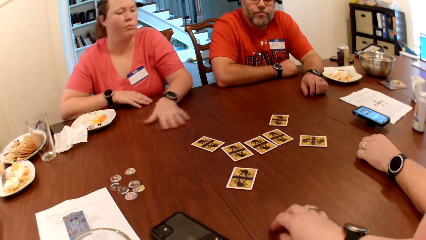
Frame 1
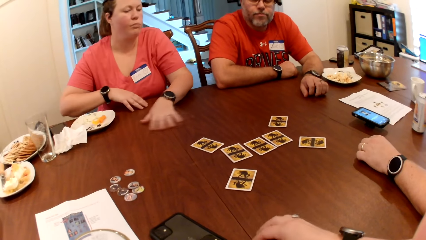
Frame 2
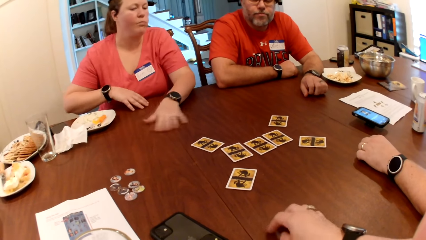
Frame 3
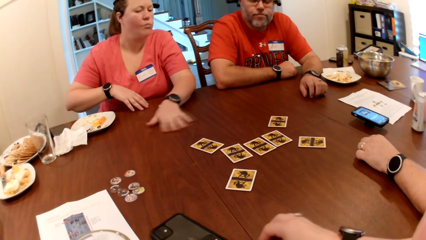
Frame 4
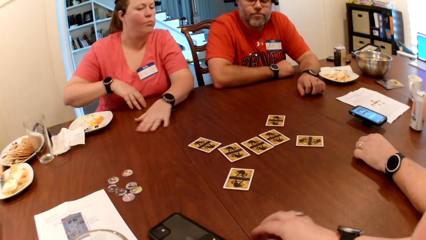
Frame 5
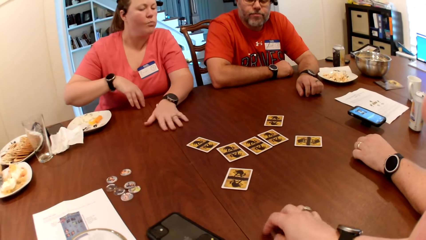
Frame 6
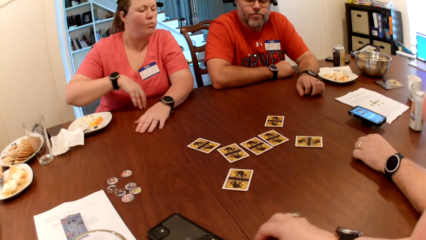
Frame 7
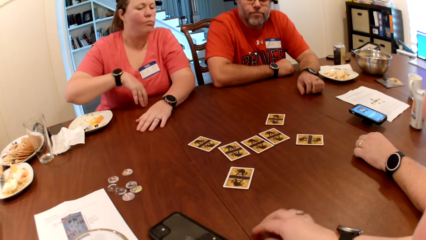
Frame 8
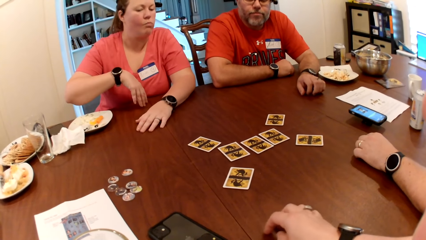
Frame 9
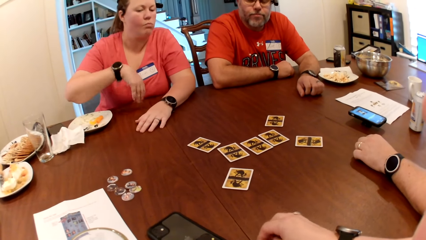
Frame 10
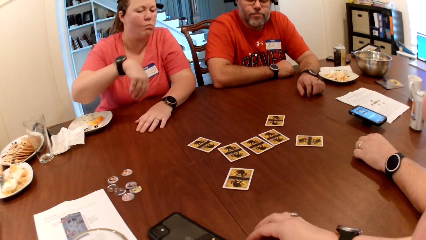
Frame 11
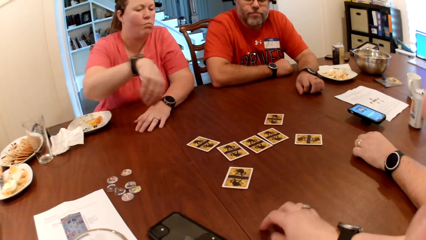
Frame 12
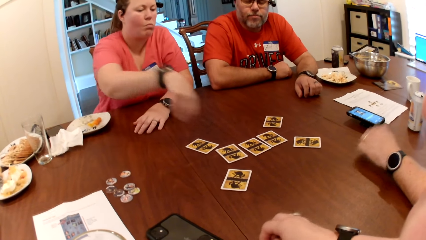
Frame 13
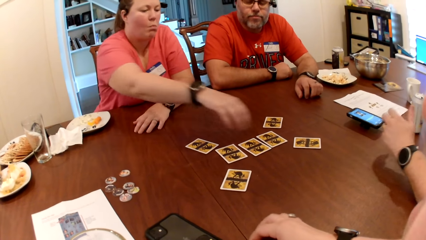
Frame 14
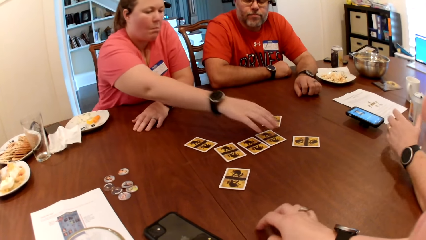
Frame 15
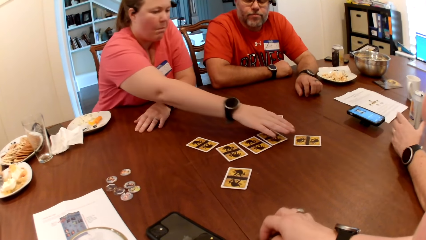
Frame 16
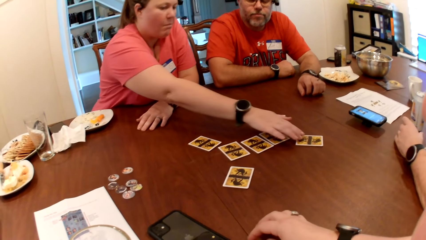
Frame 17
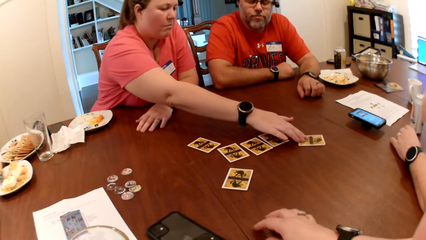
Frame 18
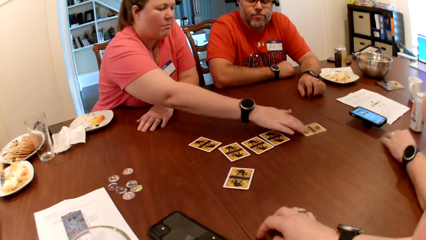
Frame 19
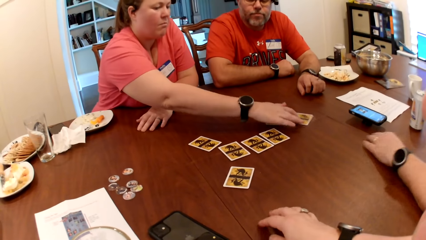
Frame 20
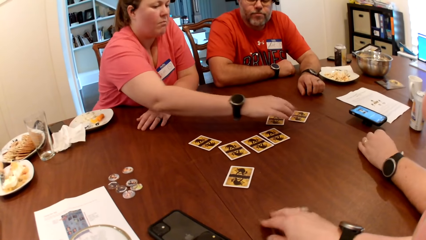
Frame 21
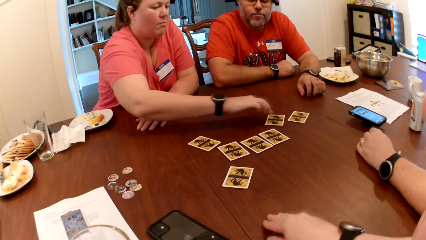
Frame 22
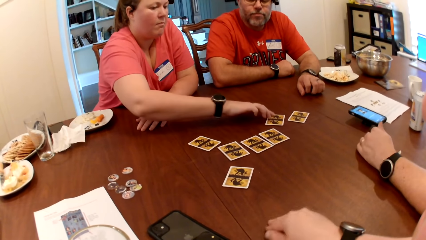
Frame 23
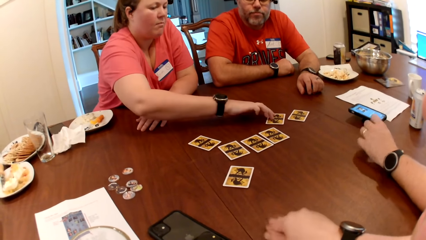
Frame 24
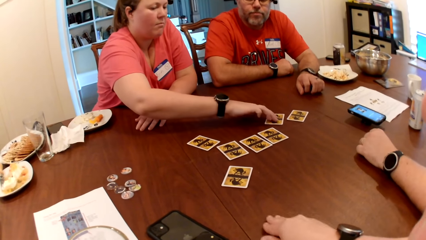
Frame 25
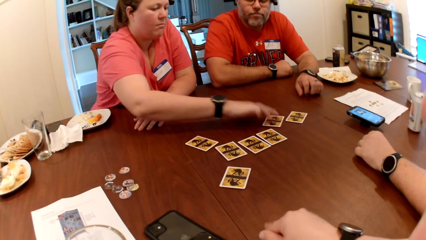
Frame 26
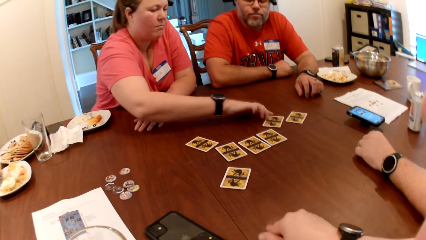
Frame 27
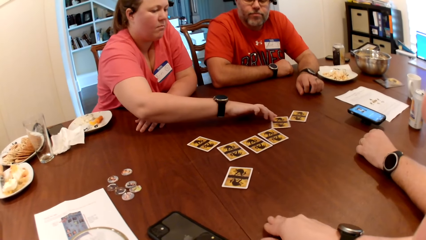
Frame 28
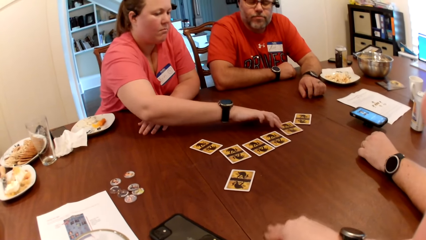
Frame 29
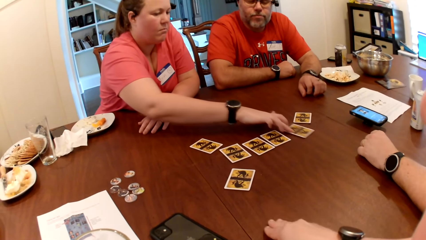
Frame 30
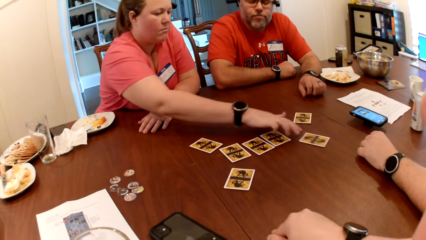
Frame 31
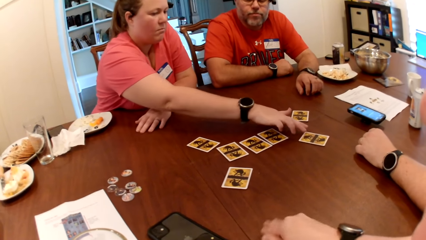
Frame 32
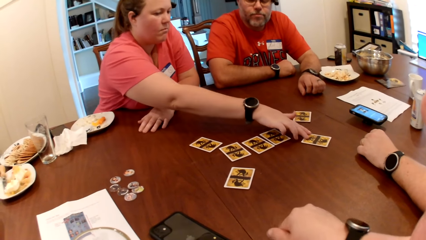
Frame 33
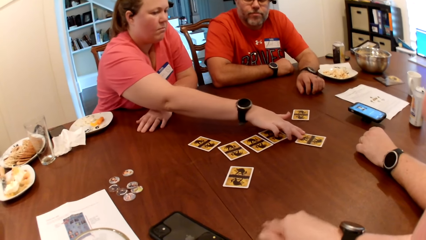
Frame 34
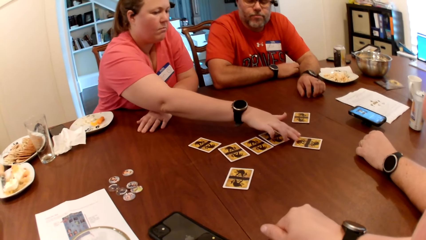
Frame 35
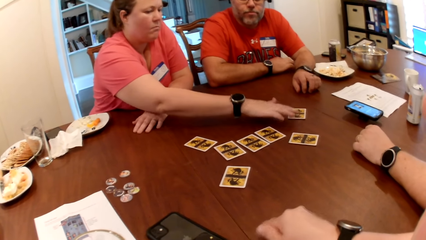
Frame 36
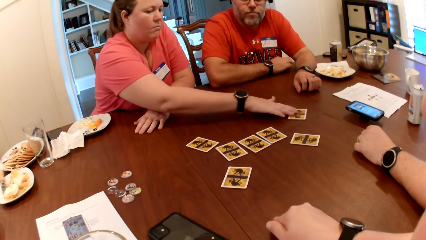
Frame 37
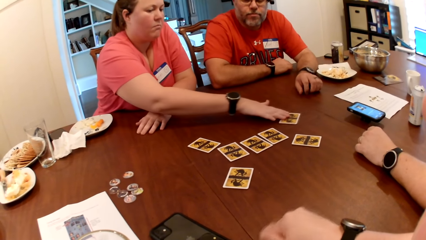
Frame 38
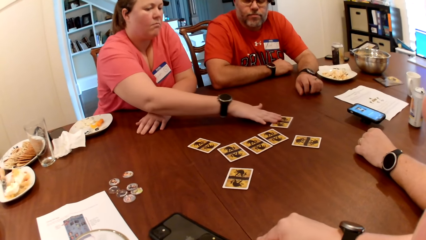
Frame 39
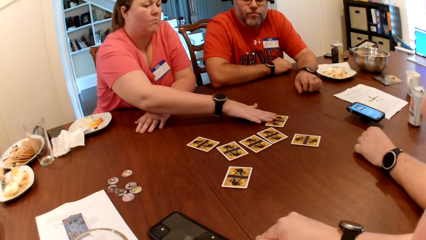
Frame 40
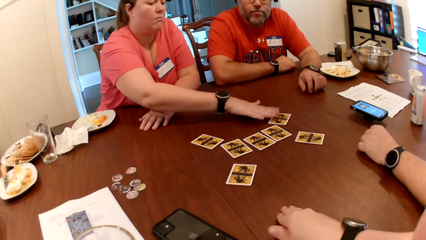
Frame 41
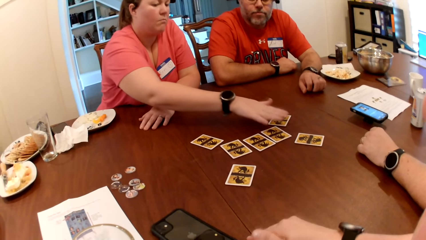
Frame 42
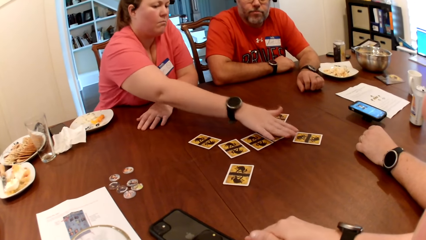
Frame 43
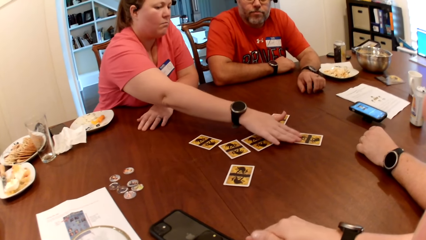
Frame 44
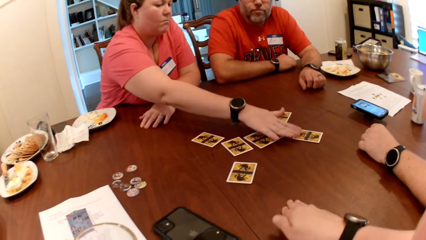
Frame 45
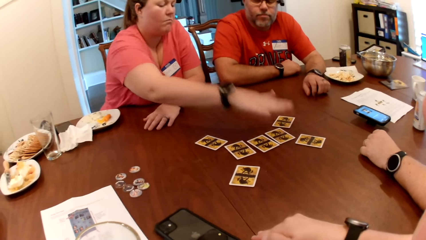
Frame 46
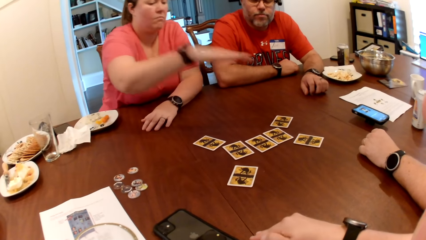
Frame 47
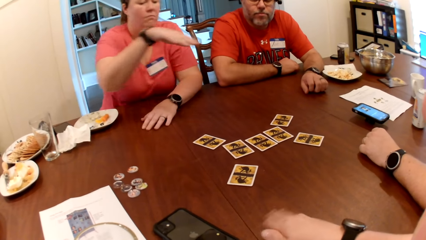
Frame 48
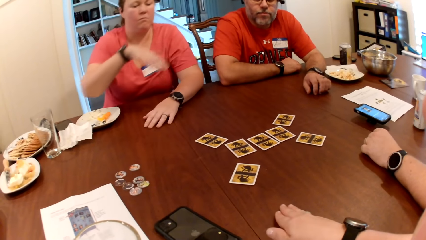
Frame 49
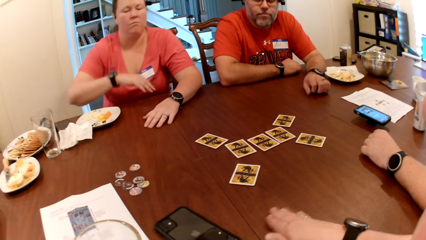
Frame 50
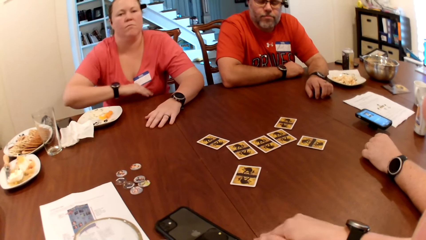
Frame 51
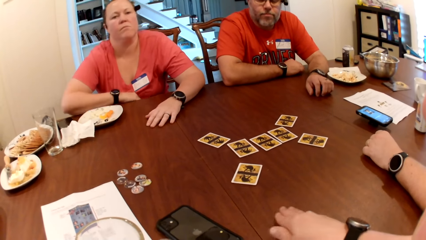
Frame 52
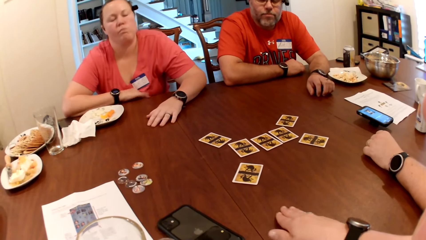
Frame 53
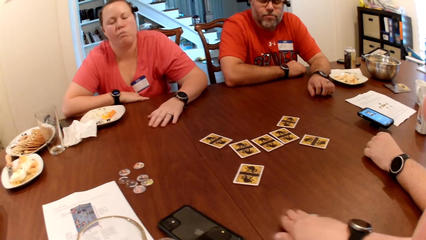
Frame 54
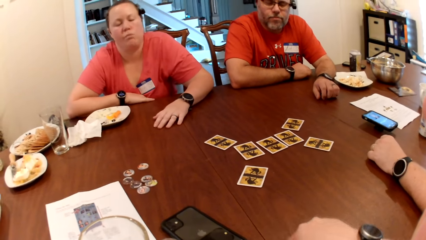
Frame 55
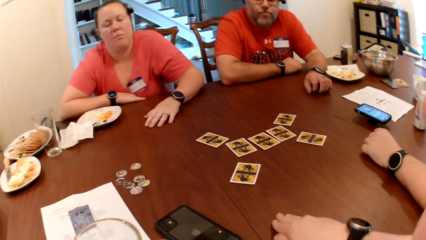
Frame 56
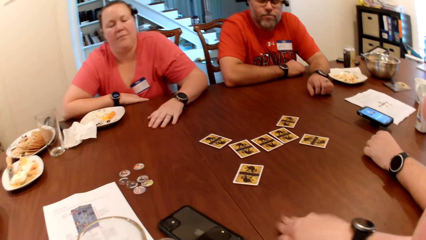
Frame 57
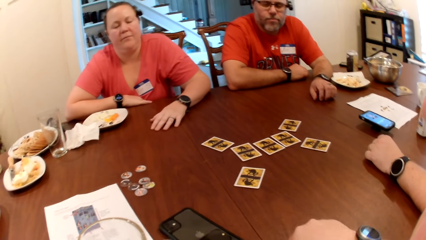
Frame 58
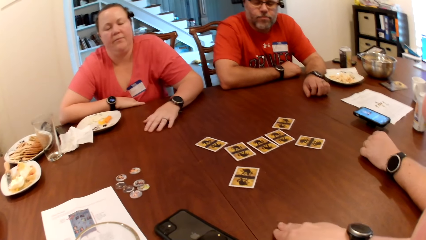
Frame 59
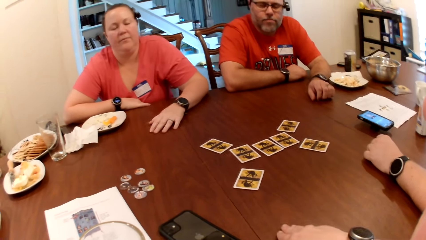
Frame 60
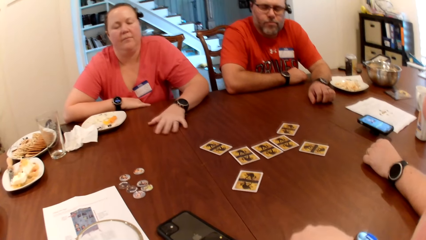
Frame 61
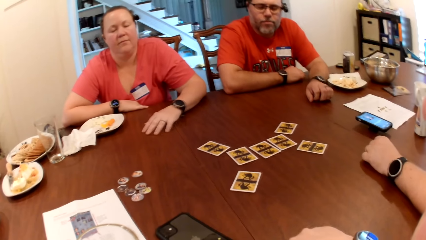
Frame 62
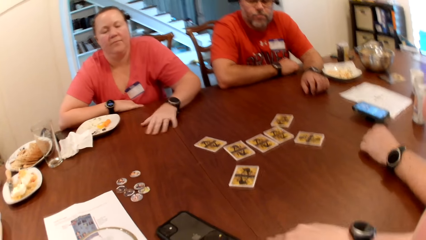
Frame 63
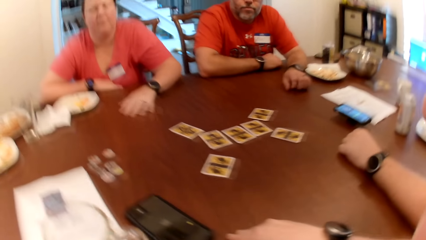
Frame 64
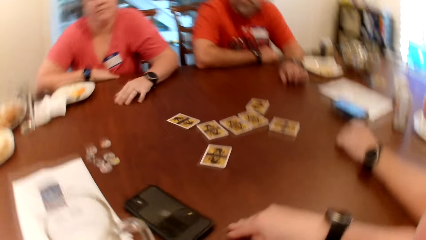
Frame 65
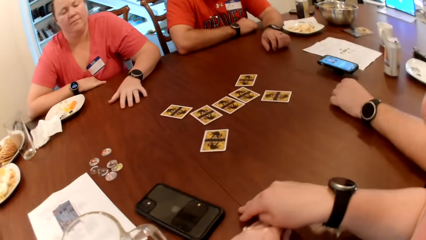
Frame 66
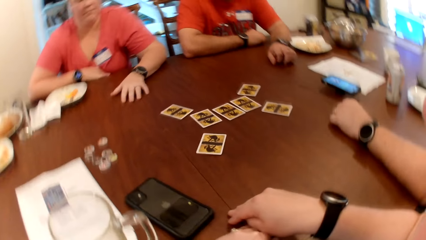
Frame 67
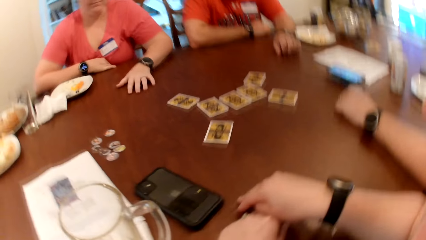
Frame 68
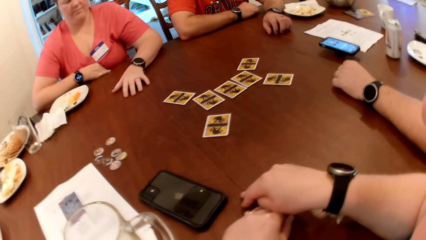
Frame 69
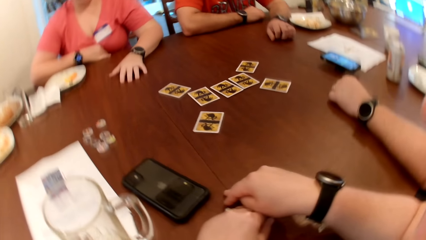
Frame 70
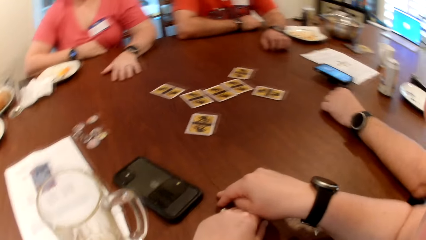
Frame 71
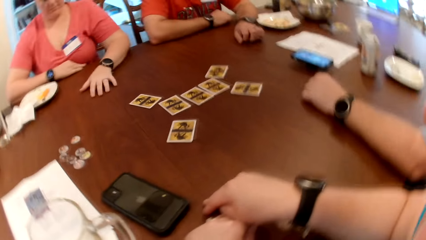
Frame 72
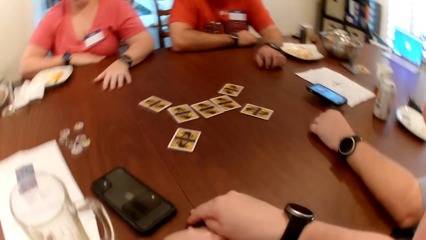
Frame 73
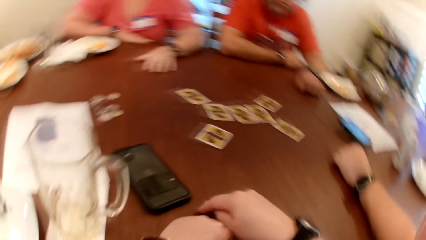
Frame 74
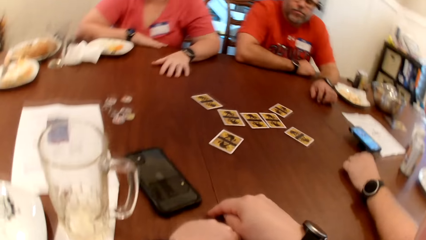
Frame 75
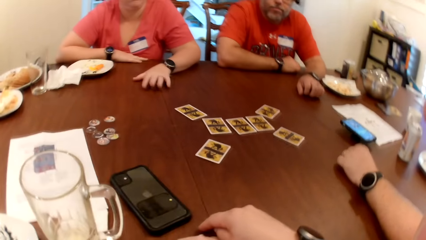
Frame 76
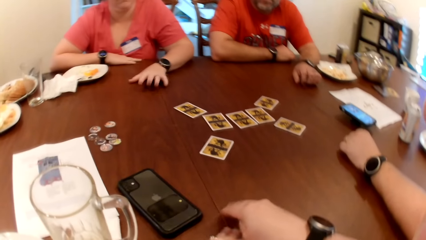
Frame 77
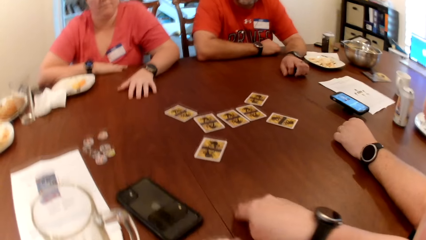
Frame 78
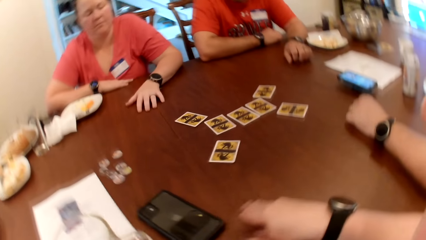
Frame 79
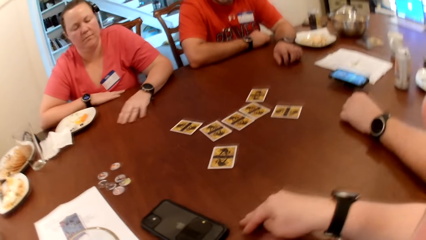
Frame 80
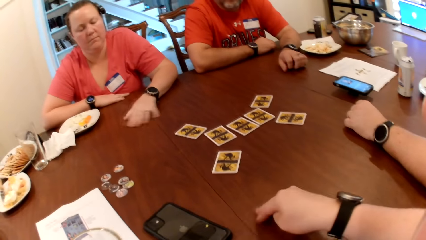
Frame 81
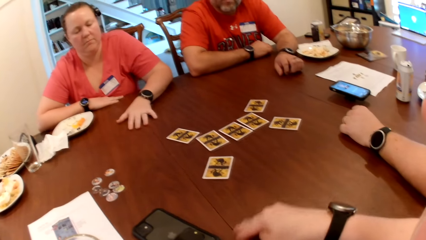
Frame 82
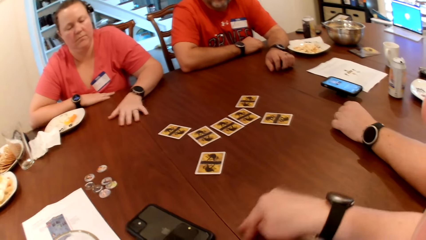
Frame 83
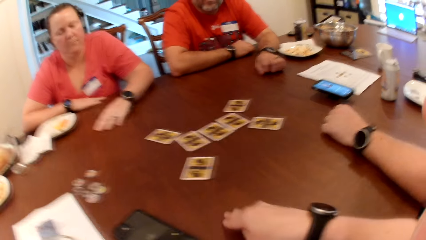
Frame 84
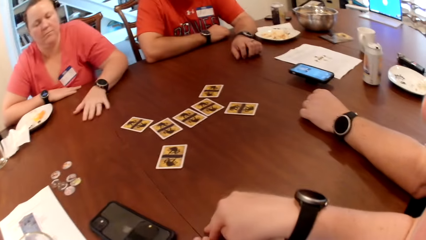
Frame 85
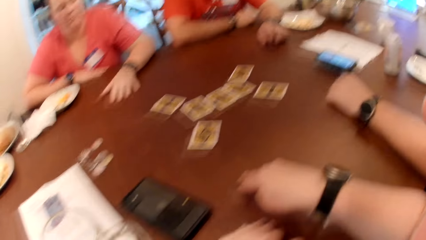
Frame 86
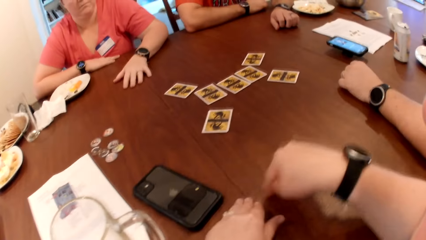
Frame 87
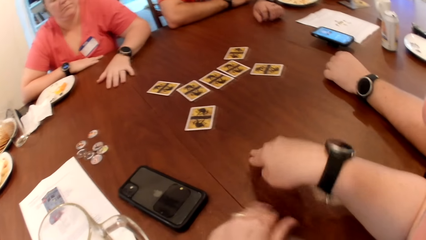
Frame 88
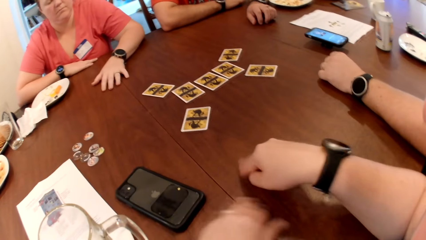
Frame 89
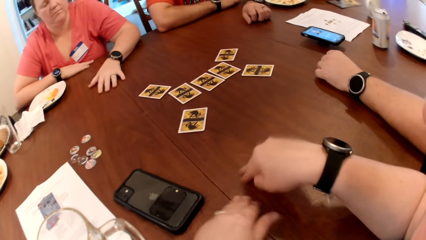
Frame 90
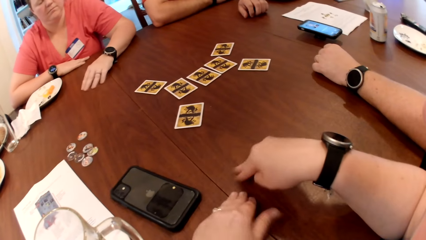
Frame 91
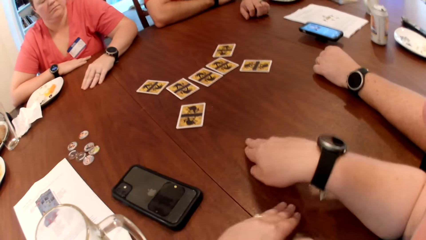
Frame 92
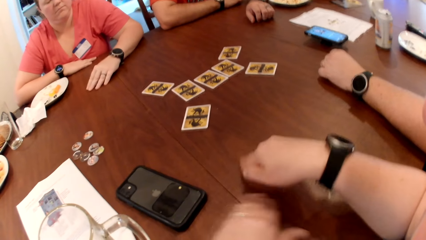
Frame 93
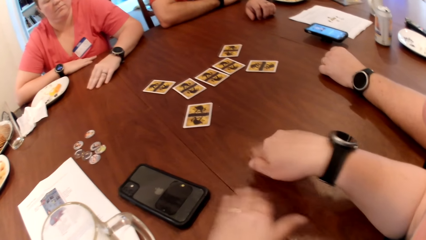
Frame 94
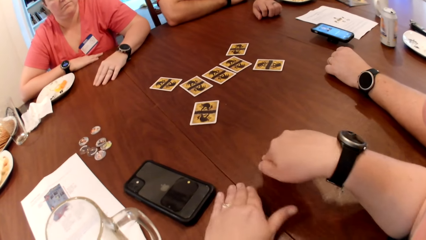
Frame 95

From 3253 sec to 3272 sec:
The woman moves cards on the table with her right hand. The camera wearer moves the hands on the table. The woman arranges the cards. The camera wearer moves the hands on the table. The woman rubs her left hand on the table. The camera wearer rubs both hands on the table. The woman, a man and another man move the hands.
